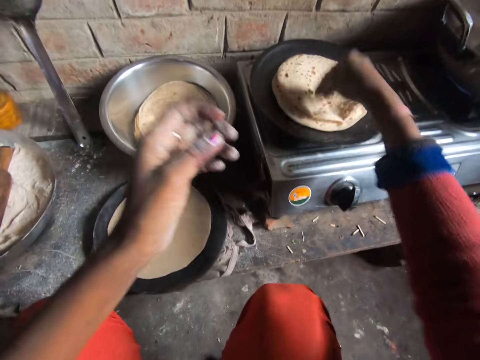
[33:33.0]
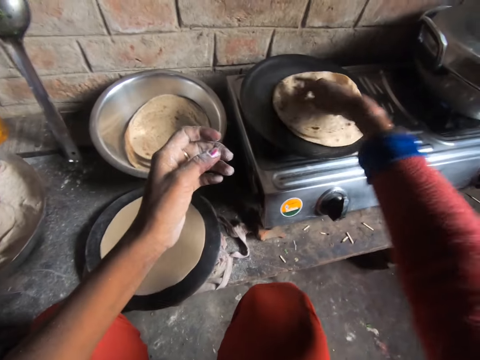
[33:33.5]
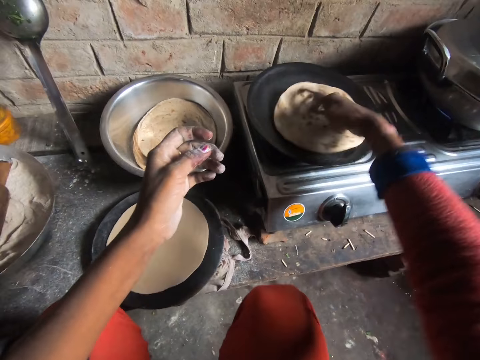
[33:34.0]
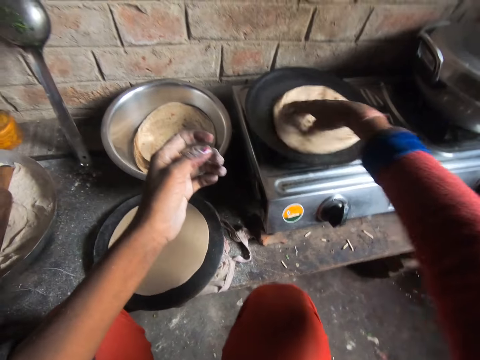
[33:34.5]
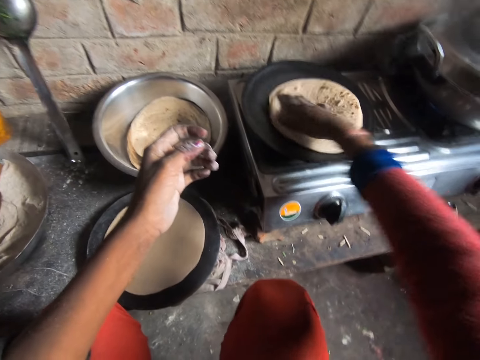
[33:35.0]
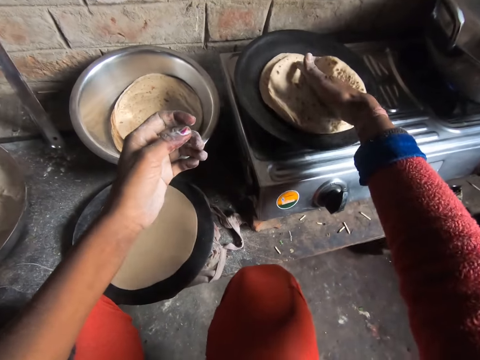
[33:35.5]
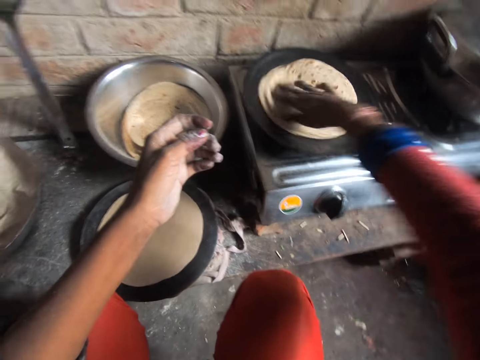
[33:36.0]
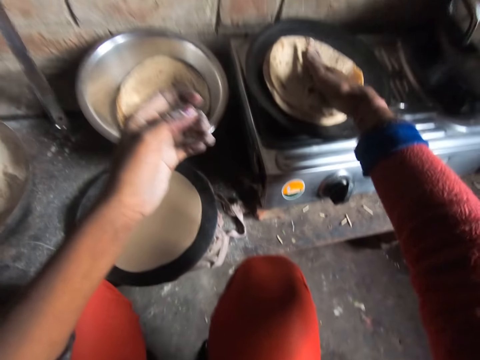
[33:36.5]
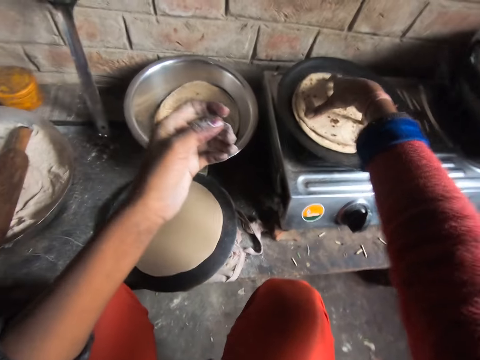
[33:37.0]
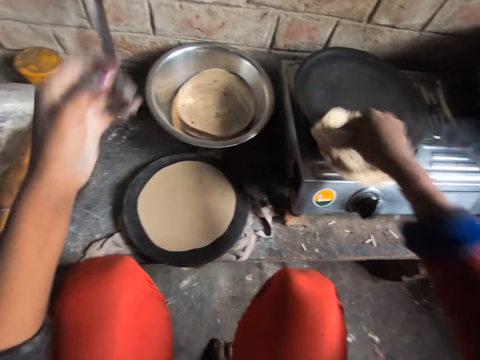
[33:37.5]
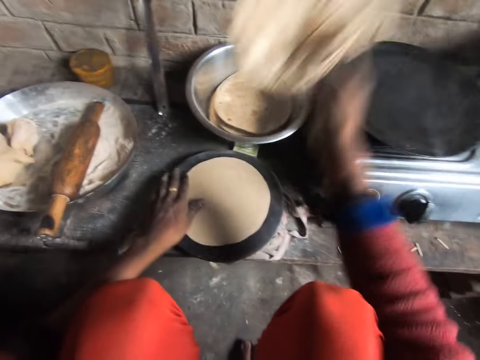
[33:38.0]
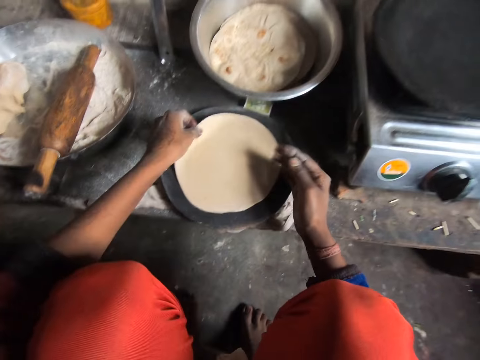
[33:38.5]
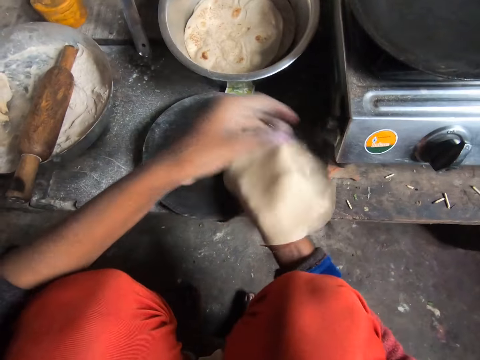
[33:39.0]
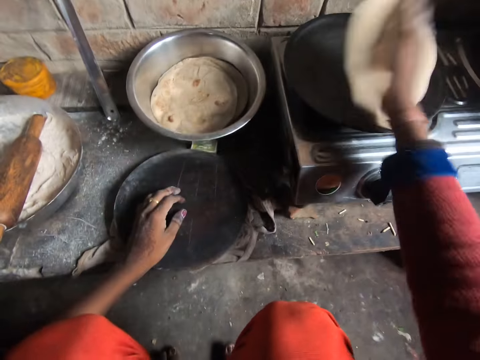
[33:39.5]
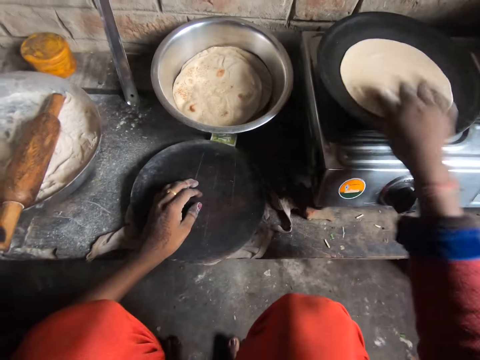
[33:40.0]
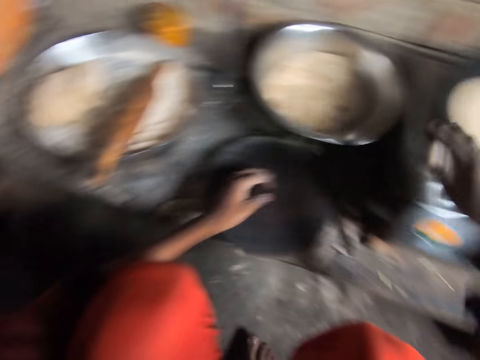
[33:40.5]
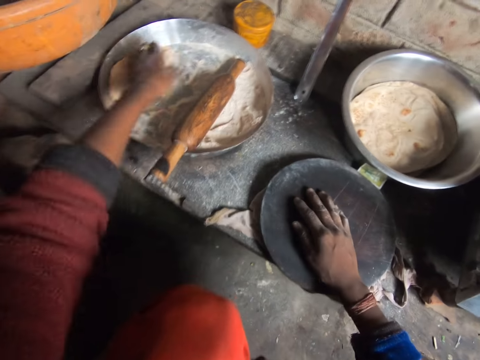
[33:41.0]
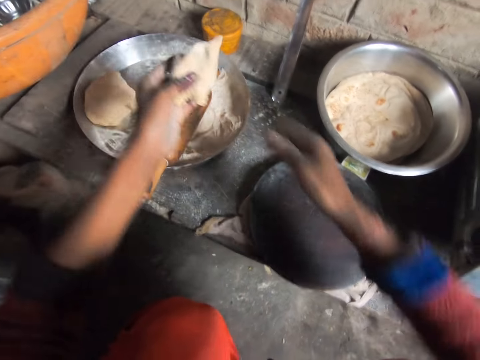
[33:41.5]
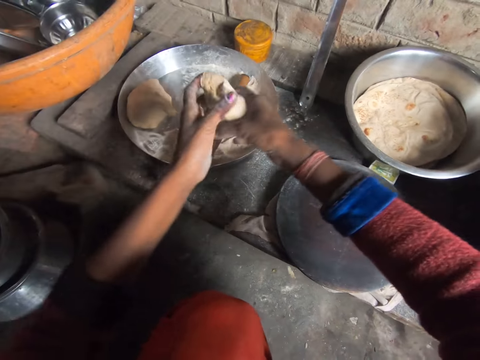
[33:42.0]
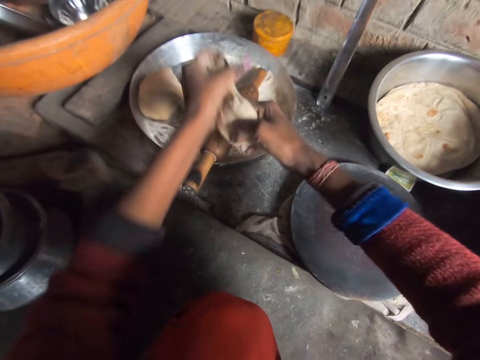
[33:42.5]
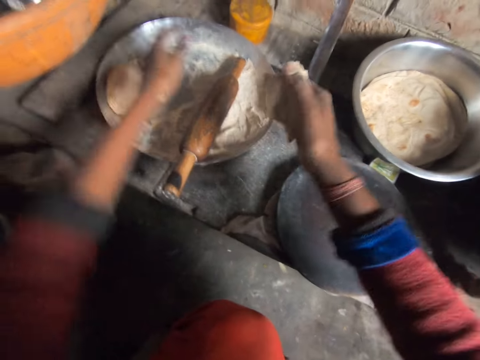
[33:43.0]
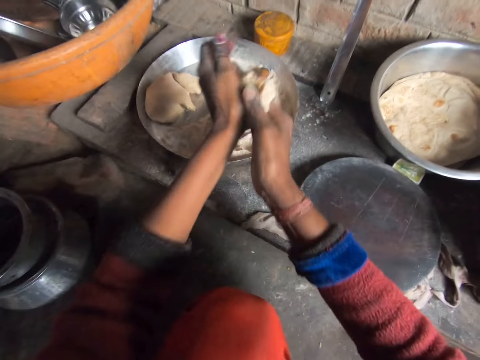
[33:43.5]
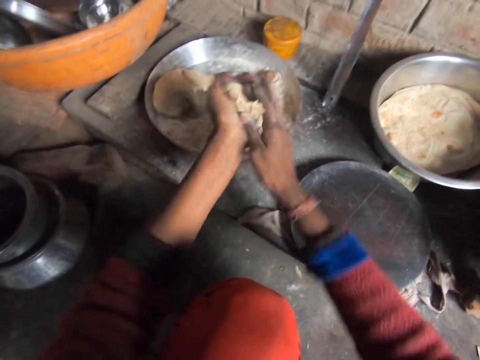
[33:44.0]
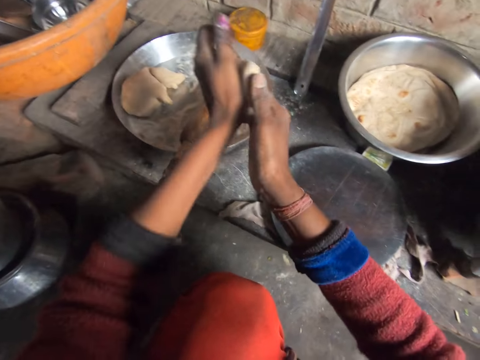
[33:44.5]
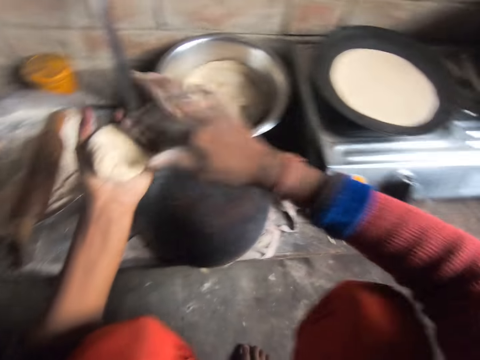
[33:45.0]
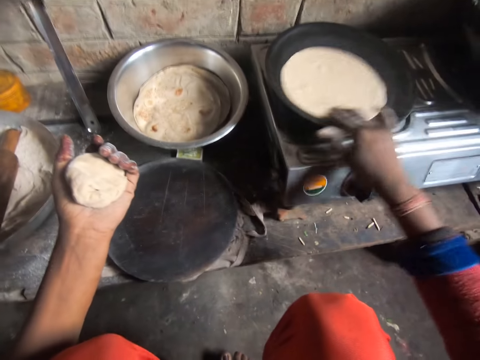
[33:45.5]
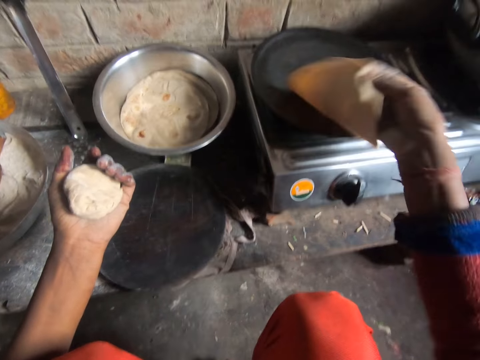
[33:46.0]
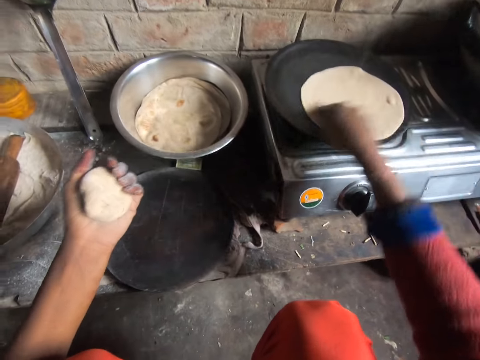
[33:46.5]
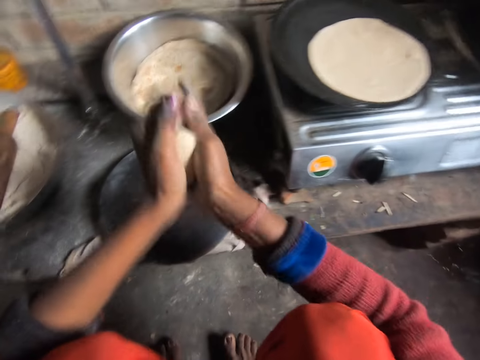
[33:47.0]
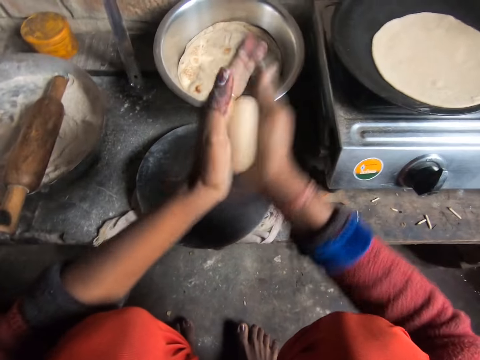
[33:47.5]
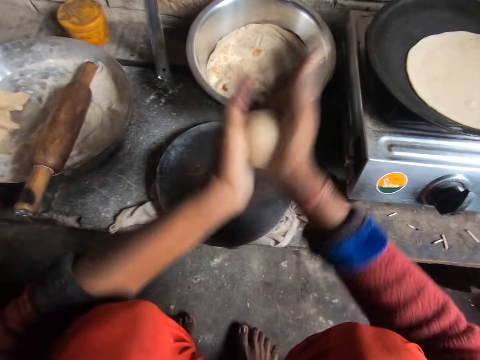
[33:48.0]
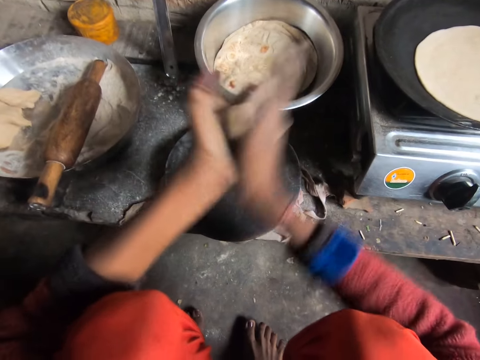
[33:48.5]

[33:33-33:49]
The camera wearer drops the pancakes or tortilla on the frying pan and turns the pancakes in the frying pan. They pick up the pancakes from the frying pan and drop the pancakes in the bowl. They pick up the pancake crust or dough from the wooden board, hold the dough, and drop the pancake crust on the frying pan. They wipe dirt from the dough. They pick up a pancake crust from the bowl. They take out part of the pancake crust in her hand. They hold the dough with both hands. They drop the pancake crust in her left hand on the bowl. They cut a piece of the dough. They roll the pancake crust with her hands. They turn the pancake on the frying pan and hold the tortilla. They roll the dough with his hand.

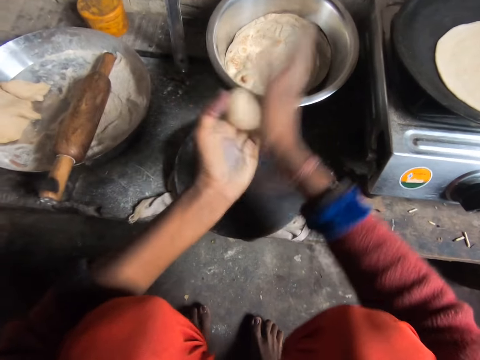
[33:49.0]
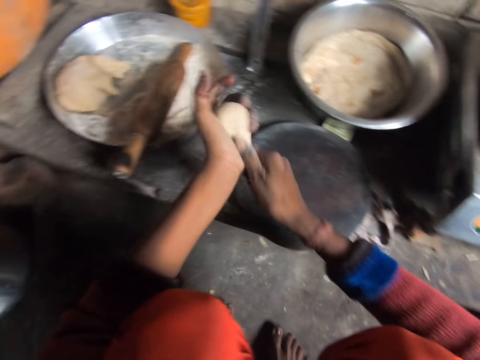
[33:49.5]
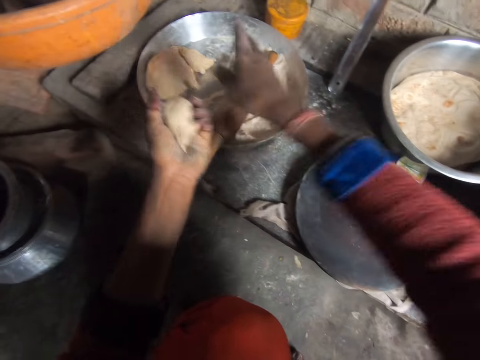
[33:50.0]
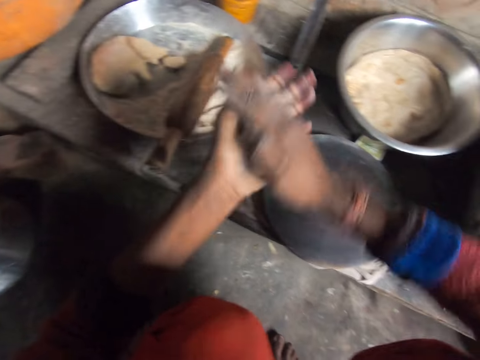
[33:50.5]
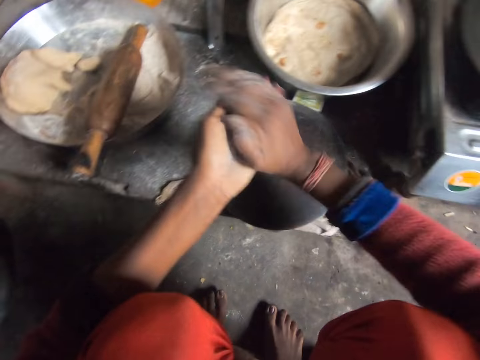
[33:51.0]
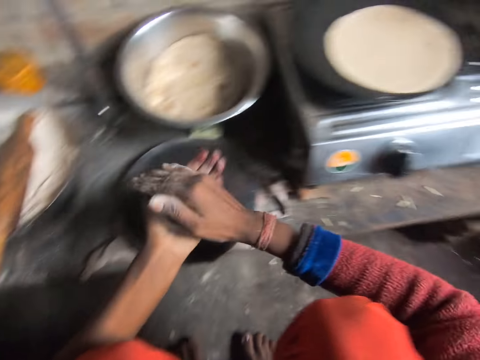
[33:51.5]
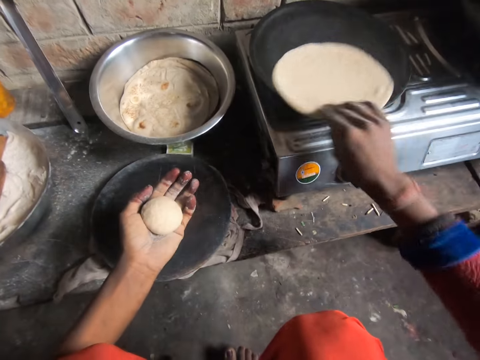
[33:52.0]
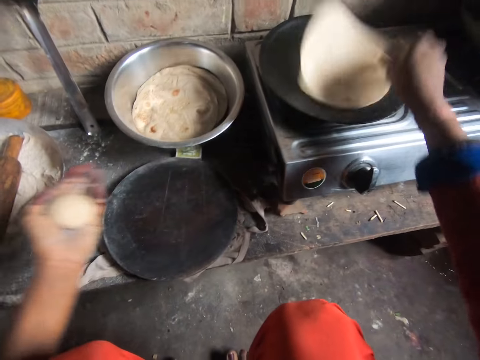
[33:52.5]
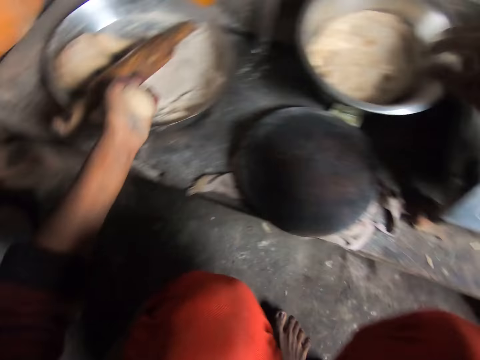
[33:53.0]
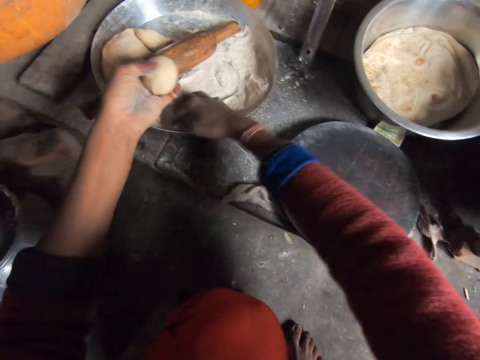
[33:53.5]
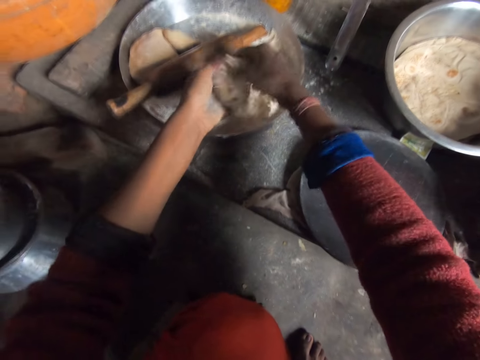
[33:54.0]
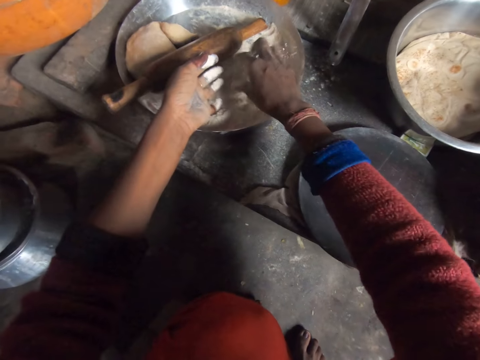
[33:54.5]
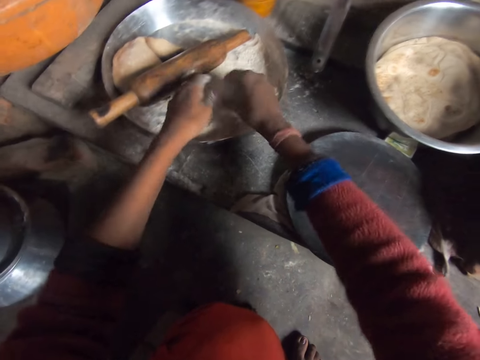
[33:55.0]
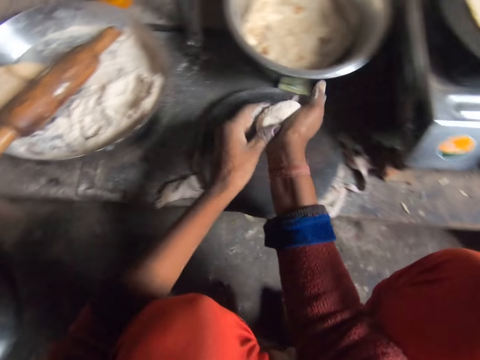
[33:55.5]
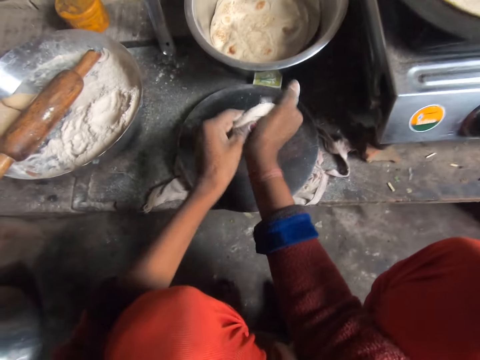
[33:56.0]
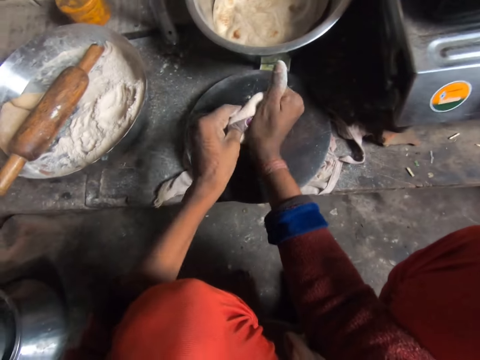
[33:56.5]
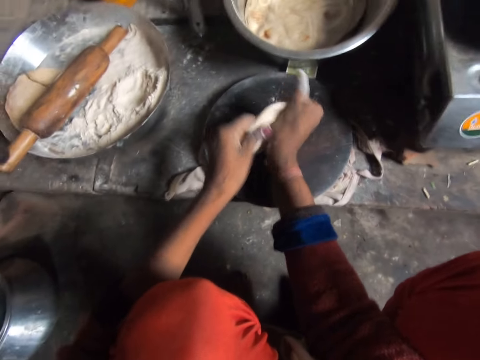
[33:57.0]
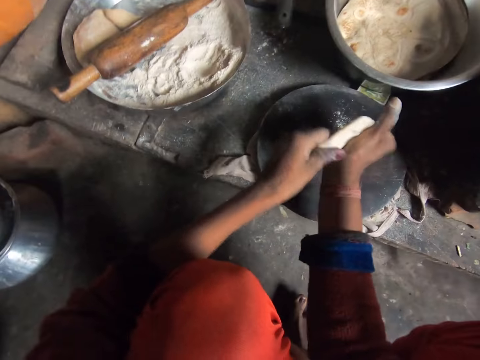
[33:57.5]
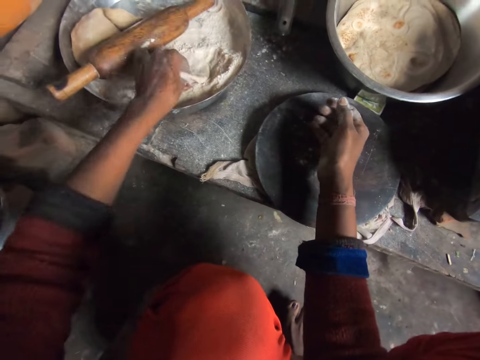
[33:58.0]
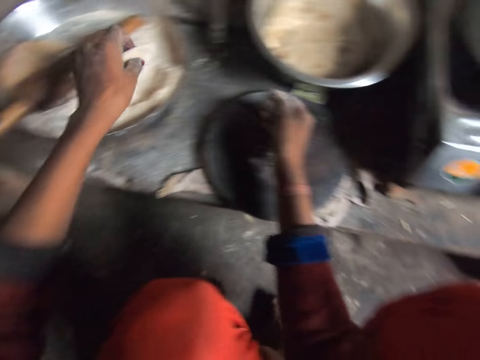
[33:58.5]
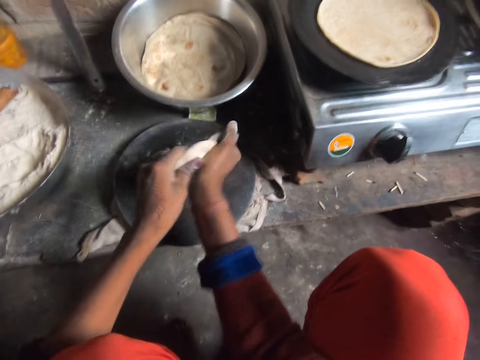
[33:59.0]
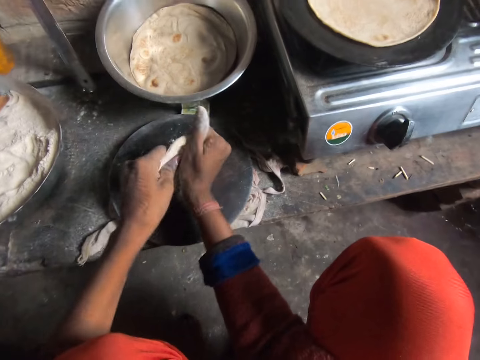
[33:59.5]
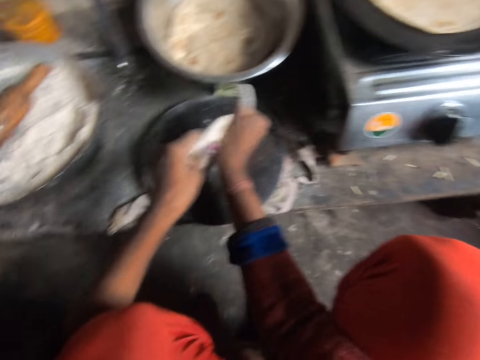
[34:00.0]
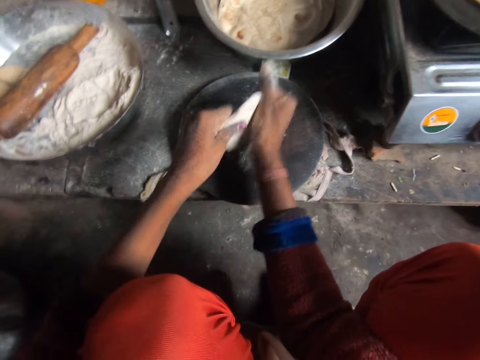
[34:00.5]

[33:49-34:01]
The camera wearer takes out part of the pancake crust or dough in her hand. She drops the pancake crust in her right hand on the bowl. She turns the pancake or tortilla on the frying pan and holds the tortilla. She adds flour to the pancake crust in her left hand. She scoops flour from the tray and rubs the dough on the flour. She flattens the pancake crust with her hands and shapes the dough. She adds flour to the pancake crust in her left hand. She rubs the dough on the flour. She flattens the pancake crust with her hands and shapes the dough.
